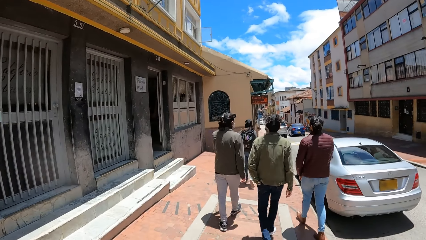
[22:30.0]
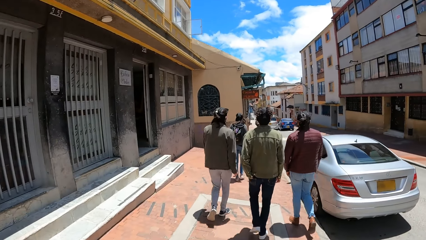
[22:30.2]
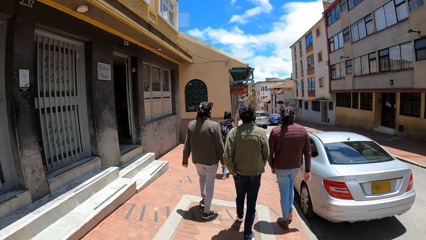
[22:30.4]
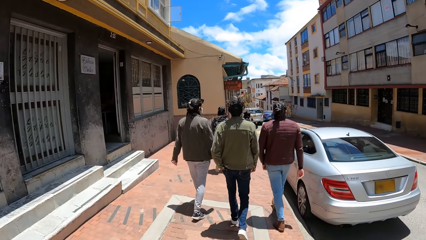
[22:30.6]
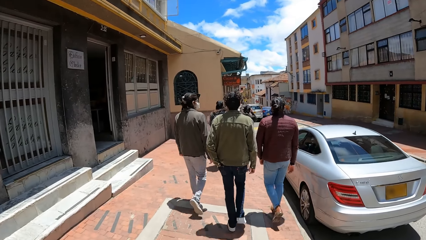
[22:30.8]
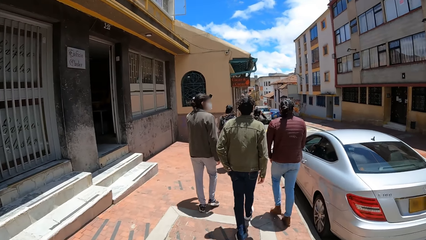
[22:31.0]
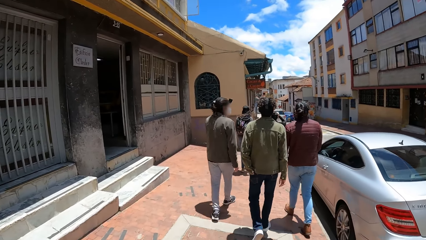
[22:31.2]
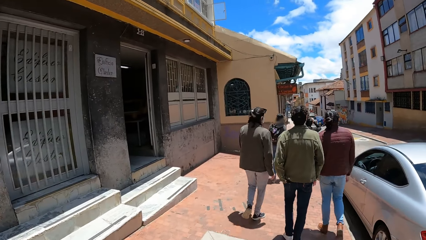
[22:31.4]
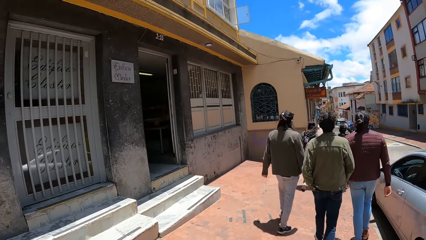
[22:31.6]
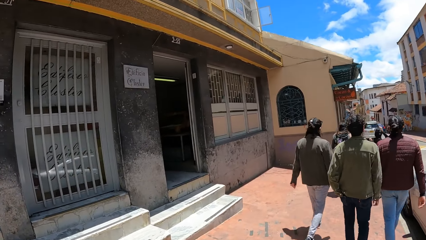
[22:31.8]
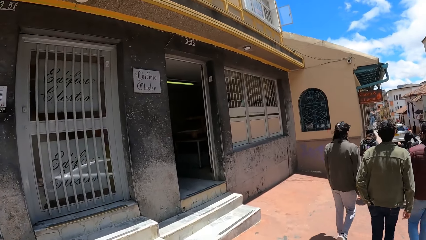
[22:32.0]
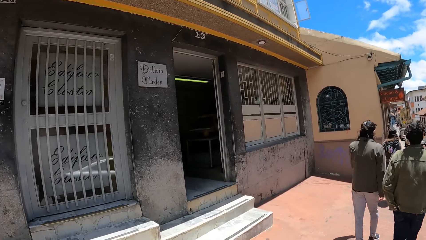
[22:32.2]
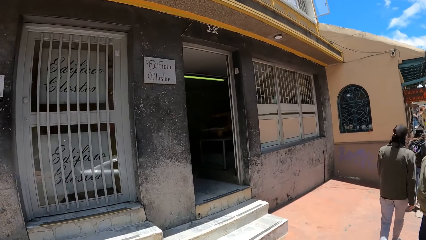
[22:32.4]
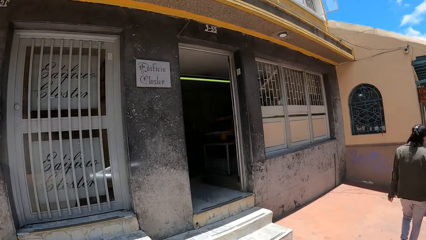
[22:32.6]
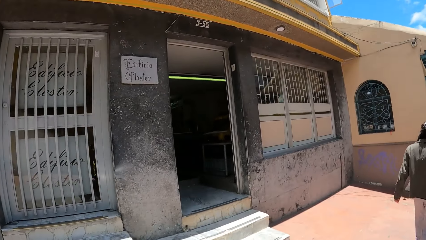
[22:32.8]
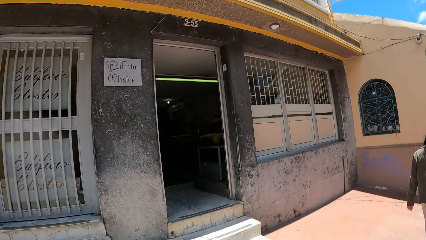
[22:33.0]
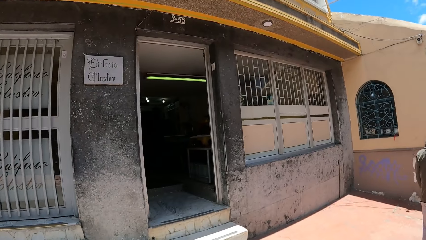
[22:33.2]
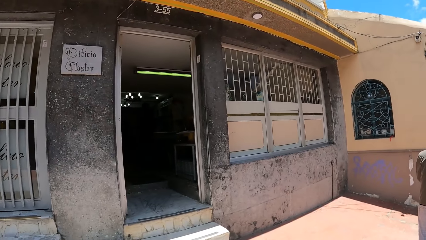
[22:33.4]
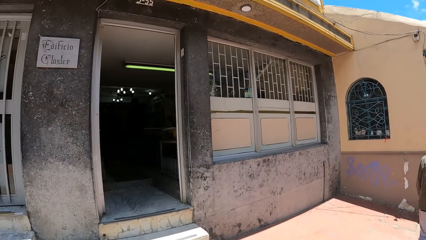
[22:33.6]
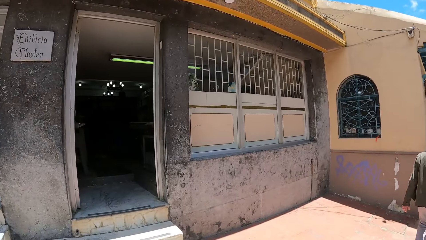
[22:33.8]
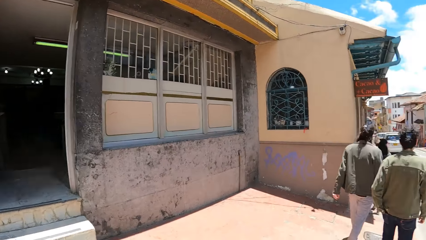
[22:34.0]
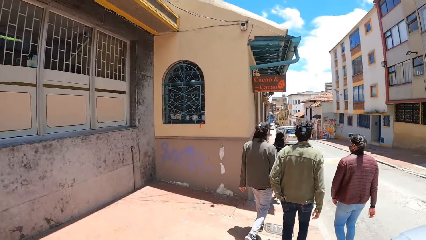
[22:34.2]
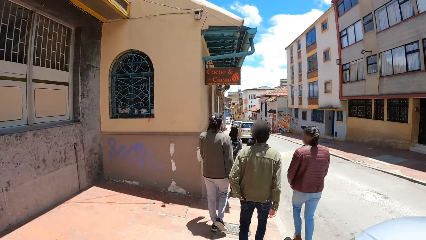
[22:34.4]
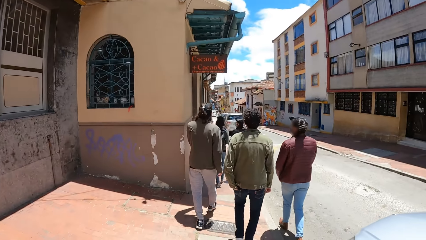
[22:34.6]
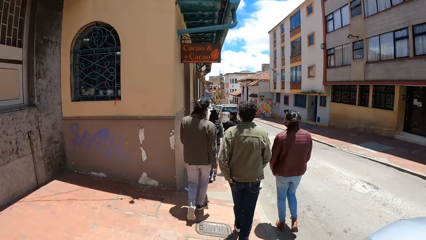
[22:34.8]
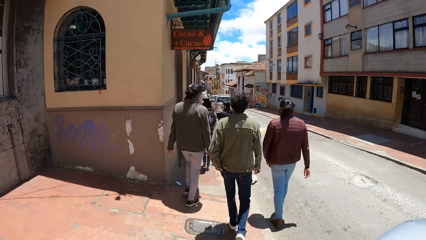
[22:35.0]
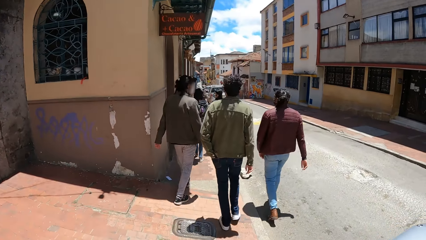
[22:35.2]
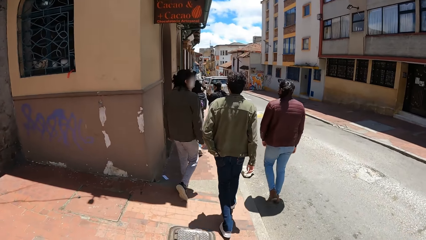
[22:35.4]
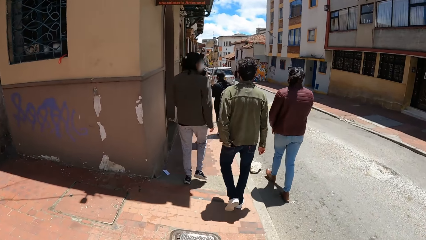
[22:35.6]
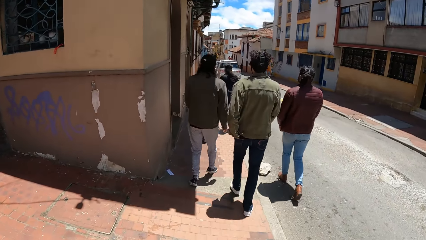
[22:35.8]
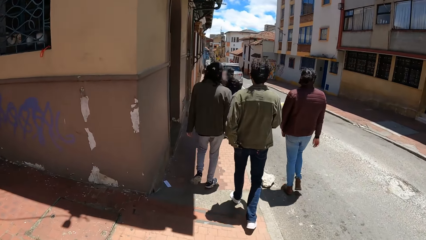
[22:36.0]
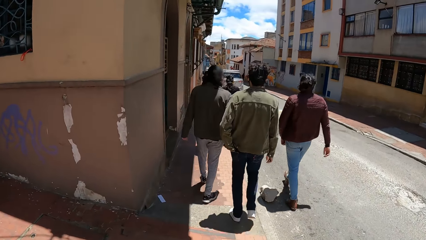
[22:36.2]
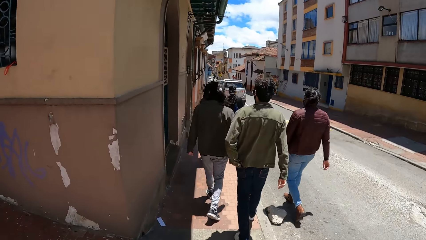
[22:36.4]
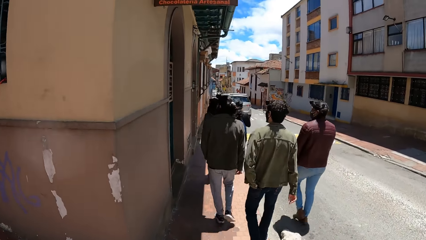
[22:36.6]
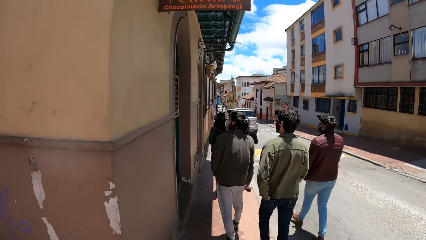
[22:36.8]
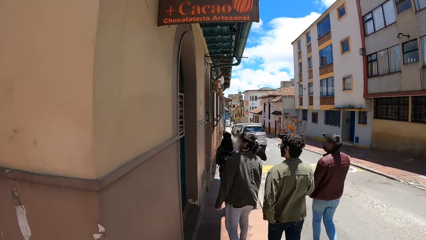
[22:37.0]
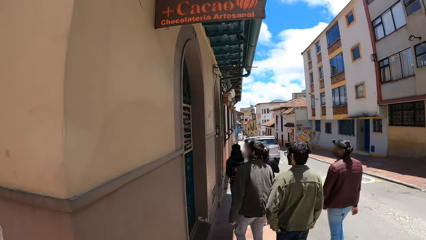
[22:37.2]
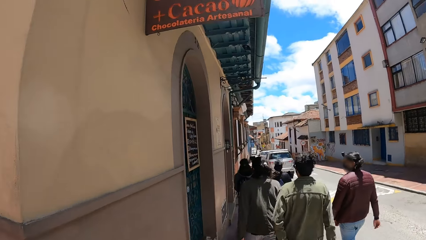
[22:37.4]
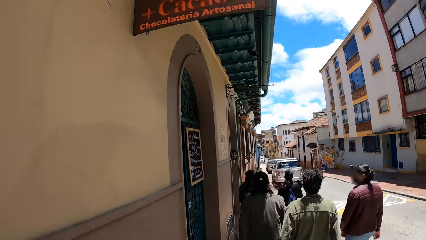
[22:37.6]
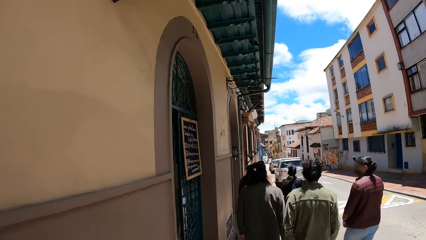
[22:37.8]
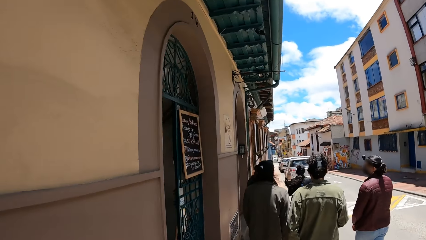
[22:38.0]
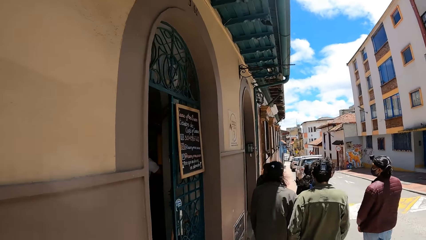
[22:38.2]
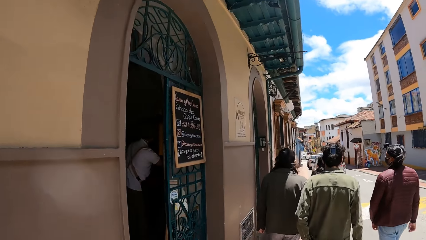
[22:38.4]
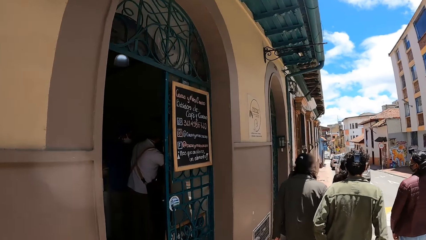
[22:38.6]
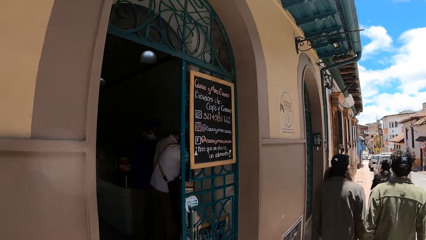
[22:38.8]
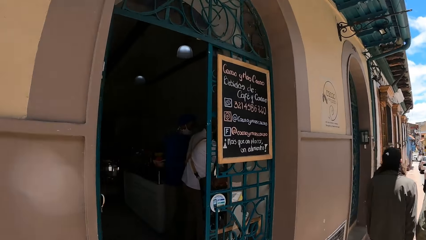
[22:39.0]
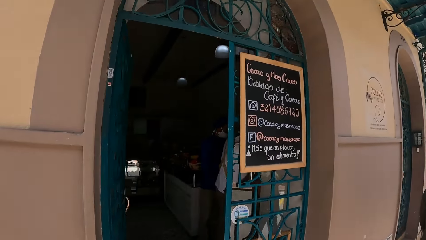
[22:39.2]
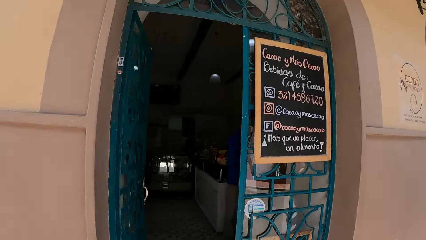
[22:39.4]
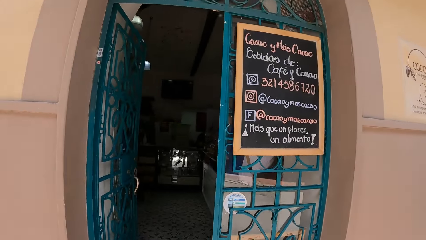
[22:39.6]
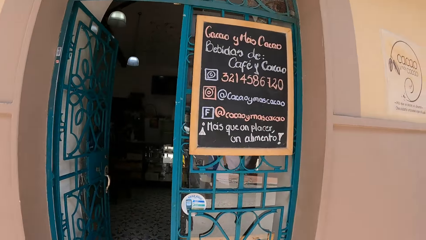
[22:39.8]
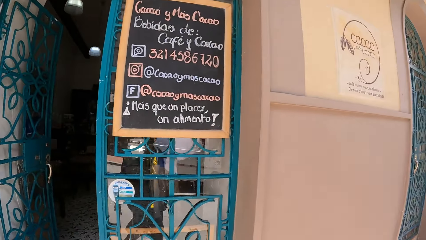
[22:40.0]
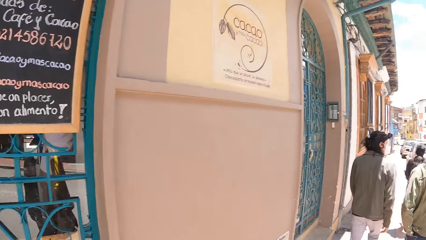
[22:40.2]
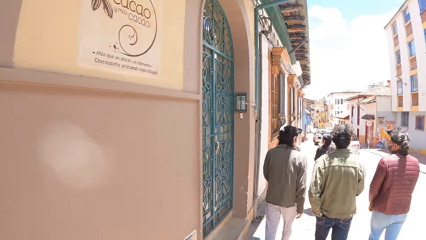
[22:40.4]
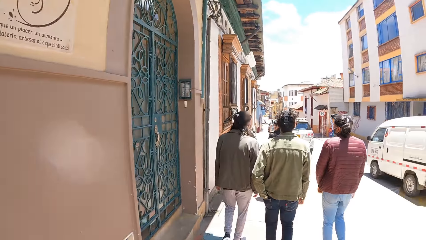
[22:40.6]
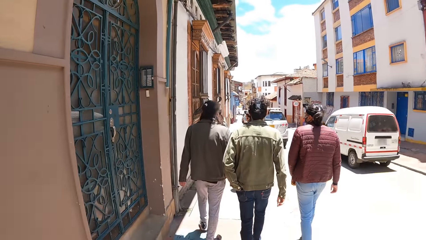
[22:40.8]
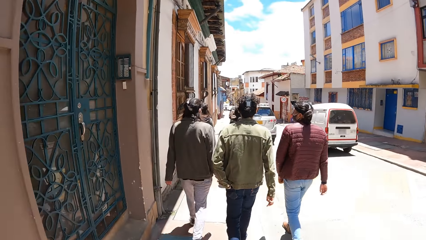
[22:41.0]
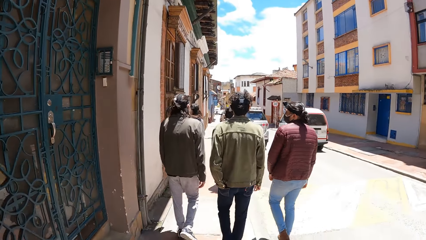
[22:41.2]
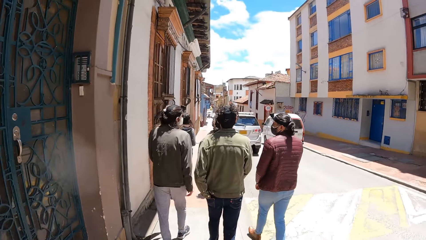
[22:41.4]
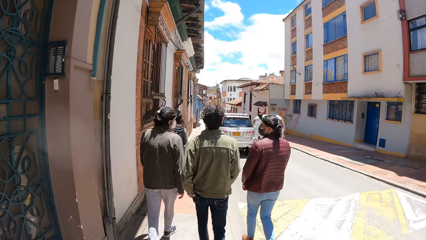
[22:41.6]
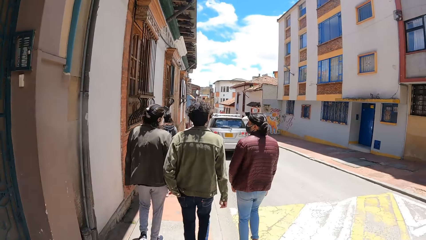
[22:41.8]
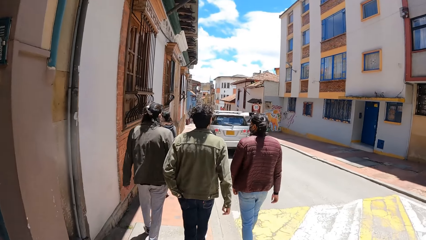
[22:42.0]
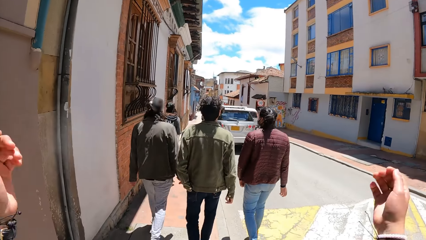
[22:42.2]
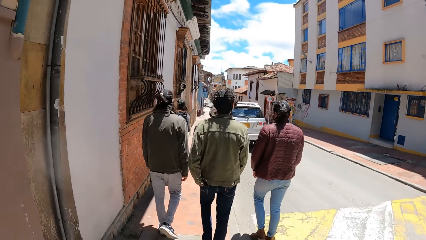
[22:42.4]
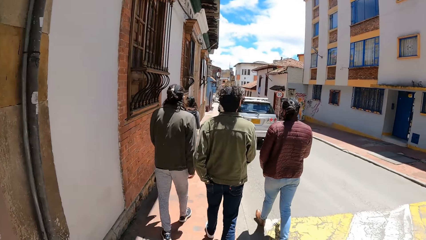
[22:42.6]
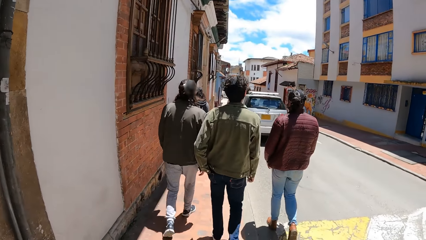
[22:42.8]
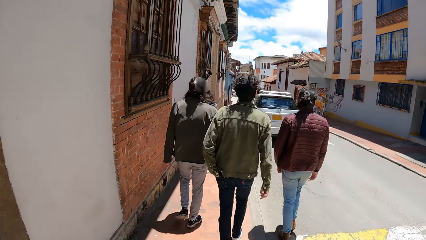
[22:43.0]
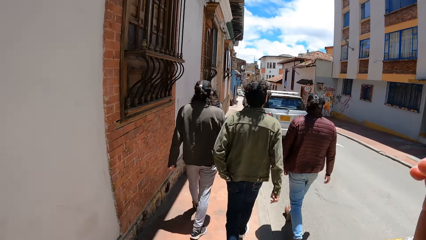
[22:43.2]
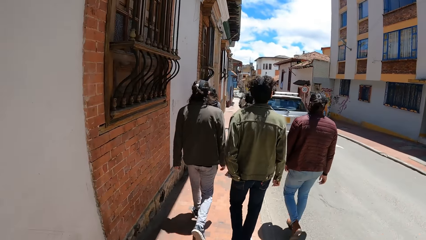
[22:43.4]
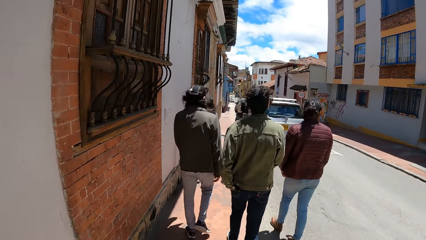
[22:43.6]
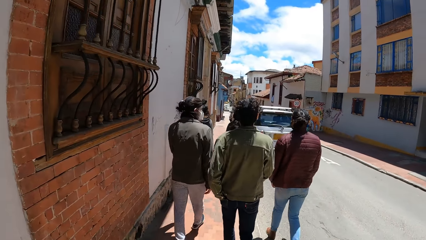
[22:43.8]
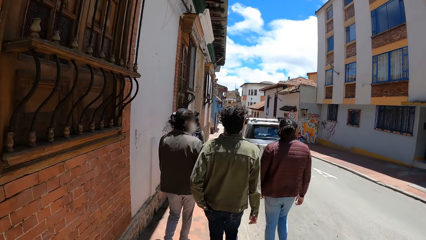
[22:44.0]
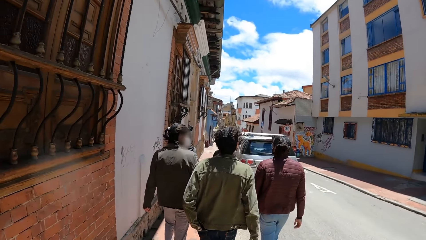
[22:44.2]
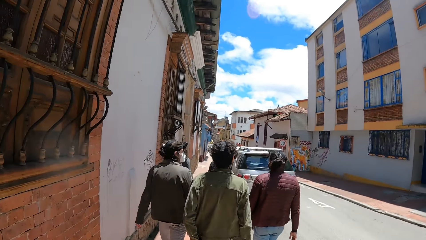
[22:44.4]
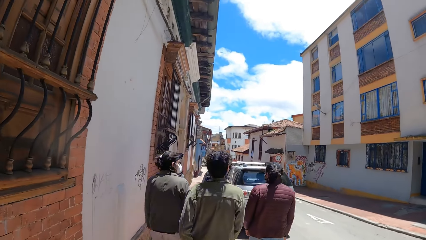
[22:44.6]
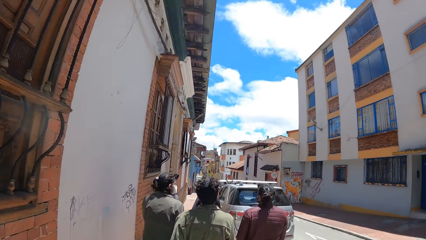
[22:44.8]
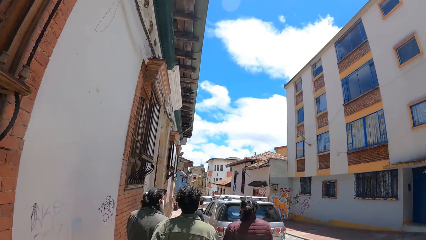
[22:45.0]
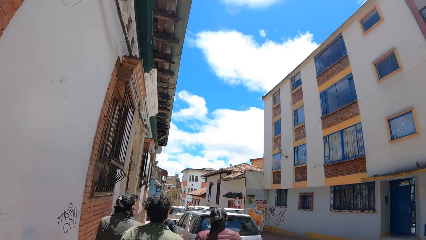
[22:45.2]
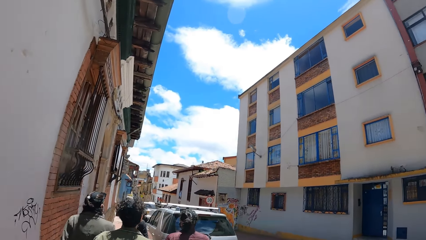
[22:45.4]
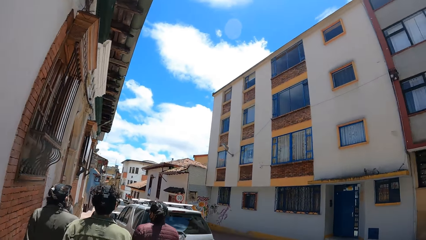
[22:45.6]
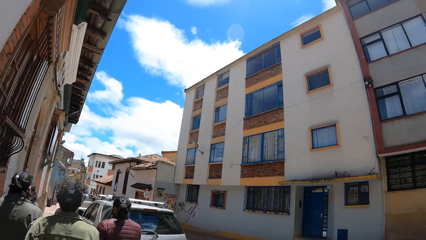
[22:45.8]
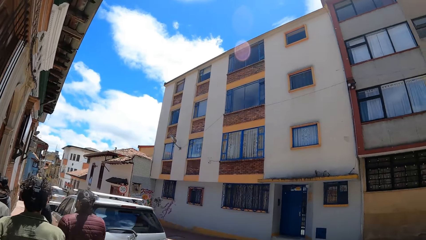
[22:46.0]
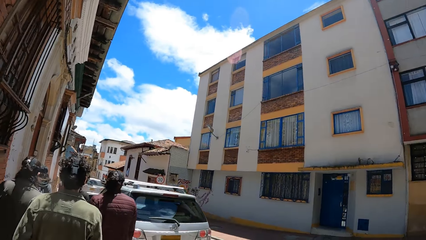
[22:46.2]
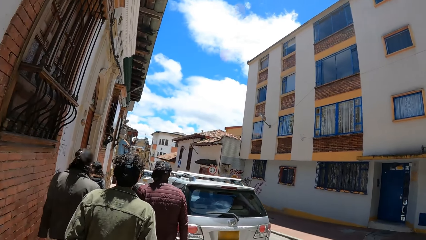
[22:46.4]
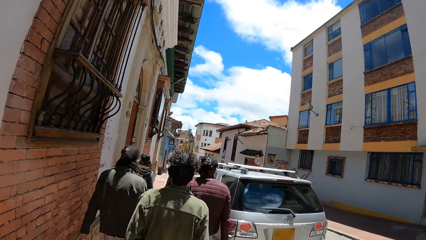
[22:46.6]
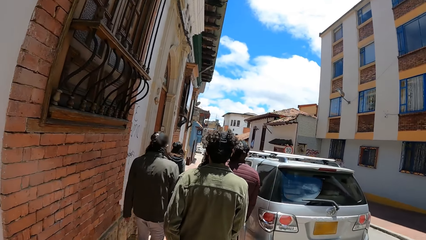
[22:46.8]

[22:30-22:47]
The camera wearer looks inside the facility. He turns to the road. He lifts both hands up. He drops his right hand to his side.
